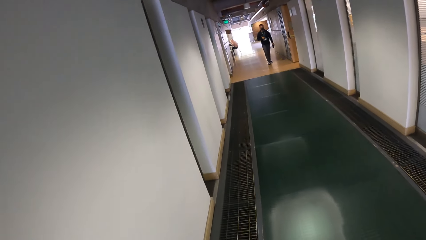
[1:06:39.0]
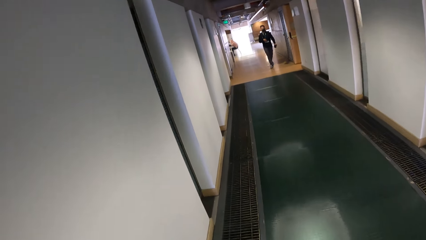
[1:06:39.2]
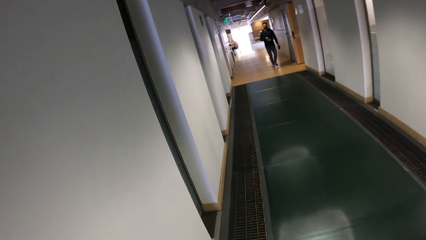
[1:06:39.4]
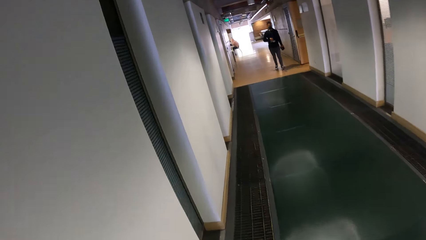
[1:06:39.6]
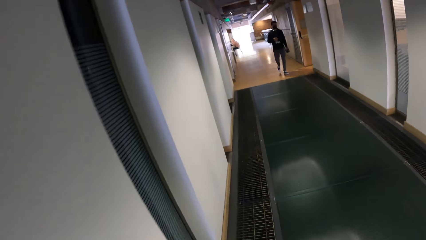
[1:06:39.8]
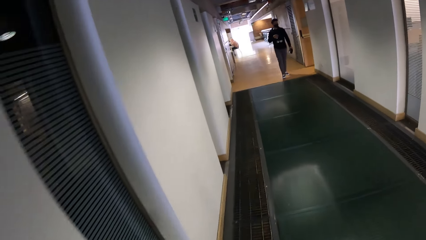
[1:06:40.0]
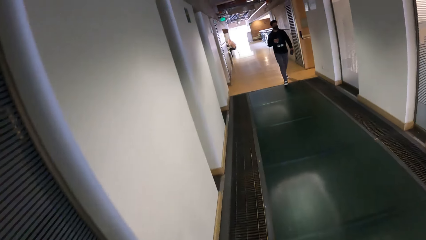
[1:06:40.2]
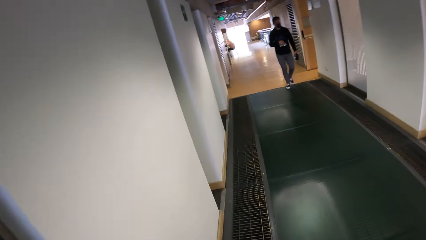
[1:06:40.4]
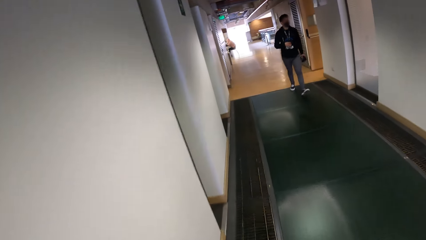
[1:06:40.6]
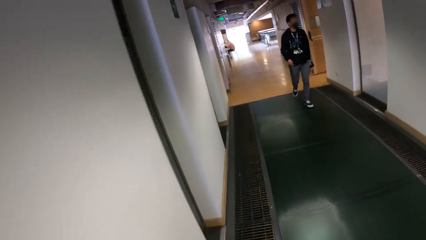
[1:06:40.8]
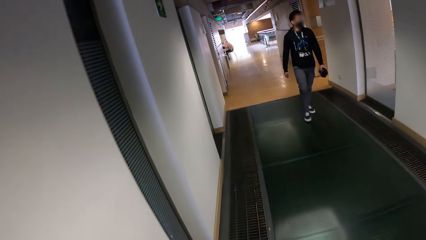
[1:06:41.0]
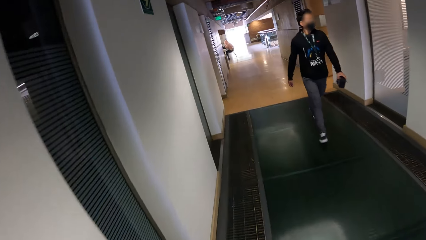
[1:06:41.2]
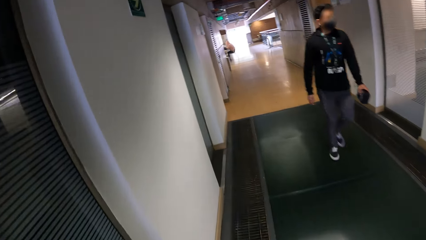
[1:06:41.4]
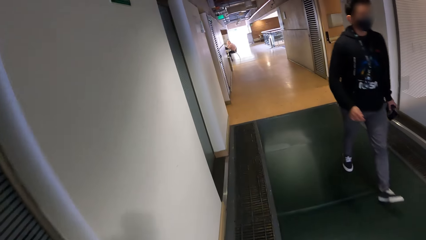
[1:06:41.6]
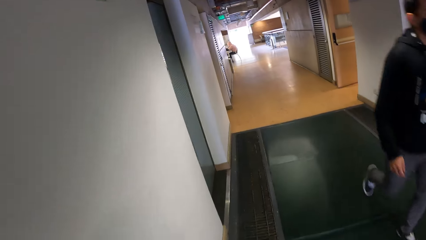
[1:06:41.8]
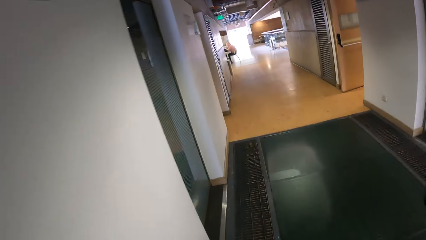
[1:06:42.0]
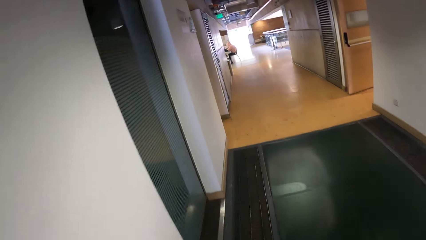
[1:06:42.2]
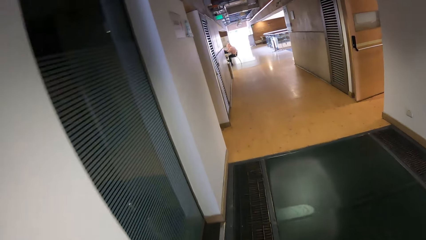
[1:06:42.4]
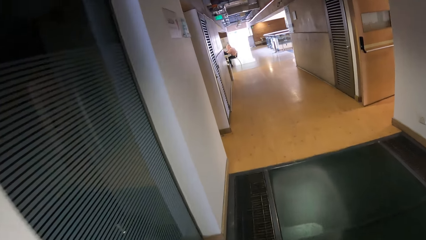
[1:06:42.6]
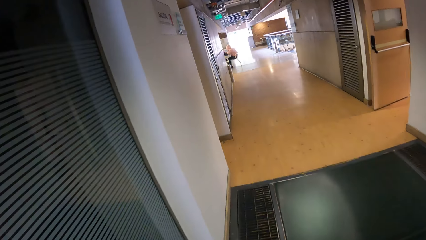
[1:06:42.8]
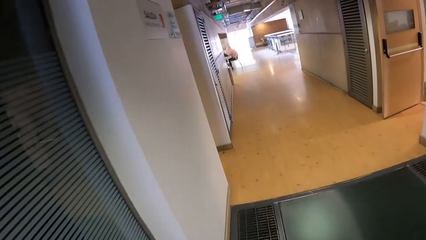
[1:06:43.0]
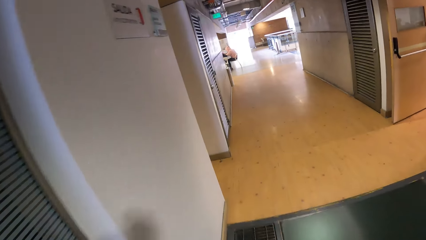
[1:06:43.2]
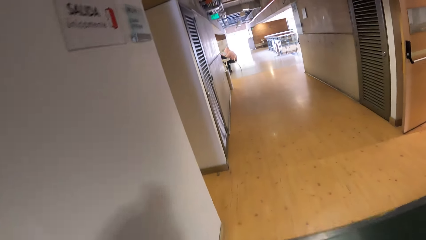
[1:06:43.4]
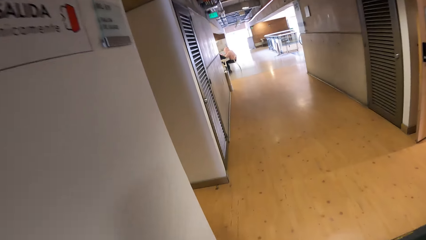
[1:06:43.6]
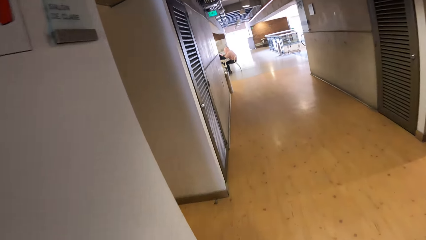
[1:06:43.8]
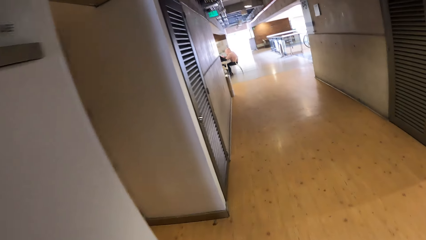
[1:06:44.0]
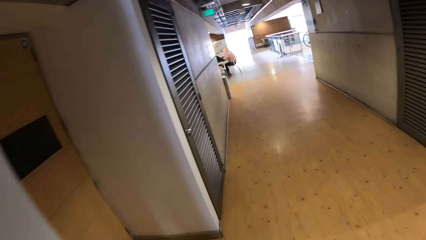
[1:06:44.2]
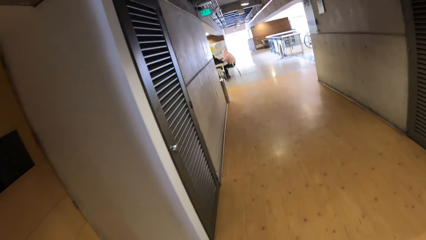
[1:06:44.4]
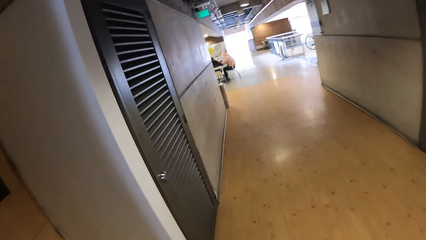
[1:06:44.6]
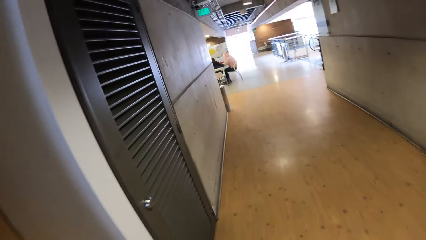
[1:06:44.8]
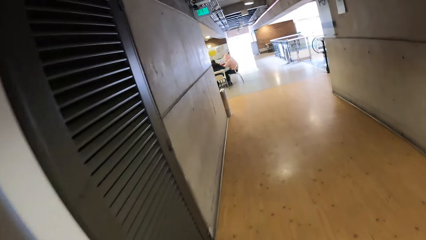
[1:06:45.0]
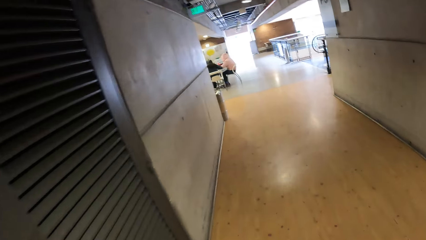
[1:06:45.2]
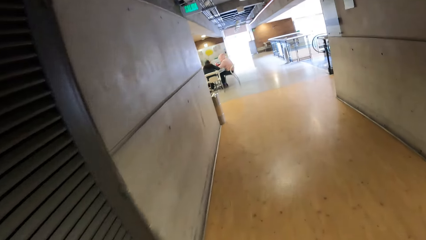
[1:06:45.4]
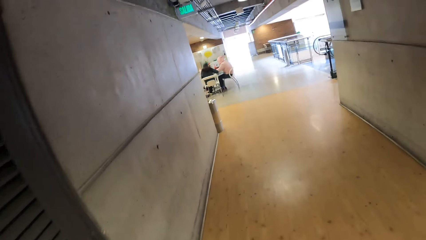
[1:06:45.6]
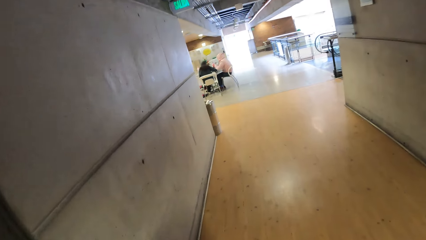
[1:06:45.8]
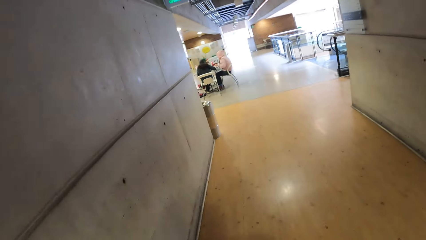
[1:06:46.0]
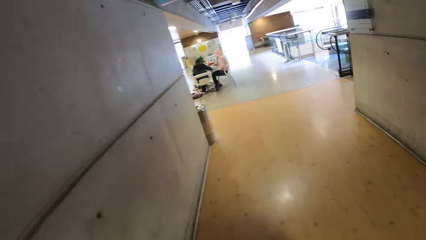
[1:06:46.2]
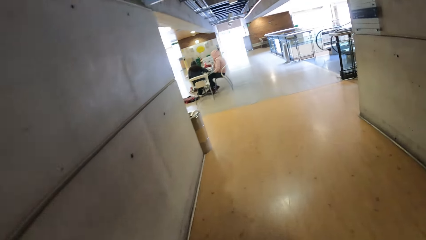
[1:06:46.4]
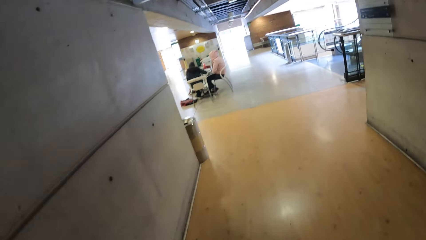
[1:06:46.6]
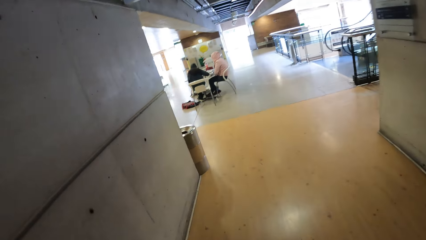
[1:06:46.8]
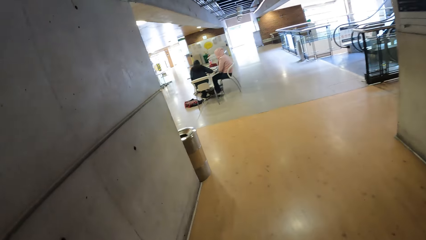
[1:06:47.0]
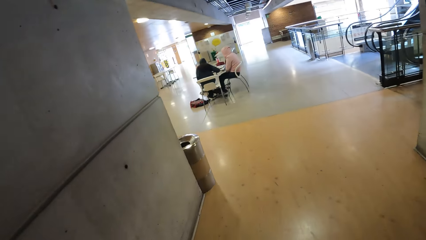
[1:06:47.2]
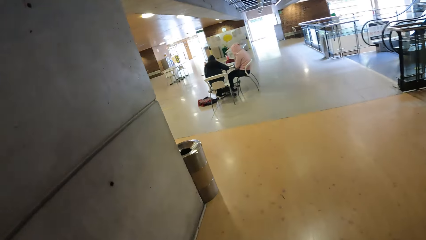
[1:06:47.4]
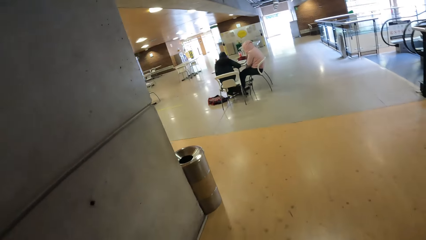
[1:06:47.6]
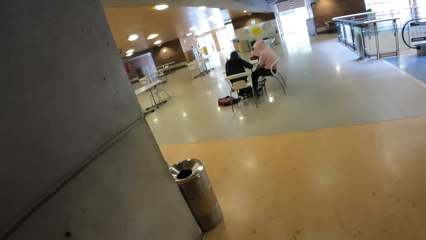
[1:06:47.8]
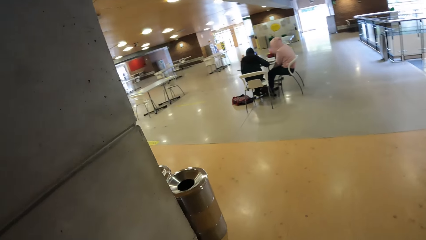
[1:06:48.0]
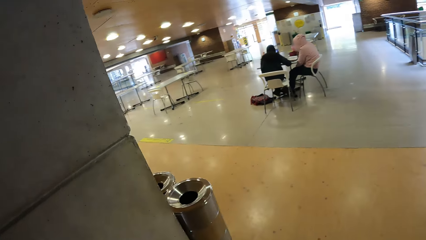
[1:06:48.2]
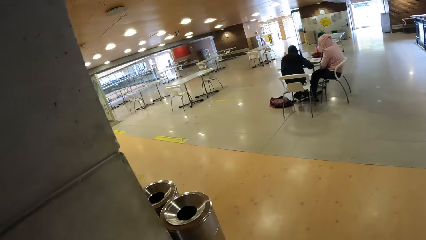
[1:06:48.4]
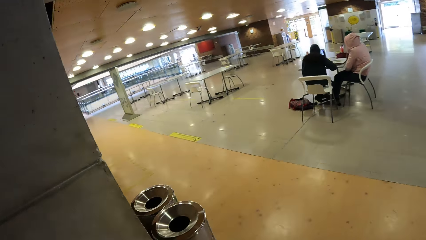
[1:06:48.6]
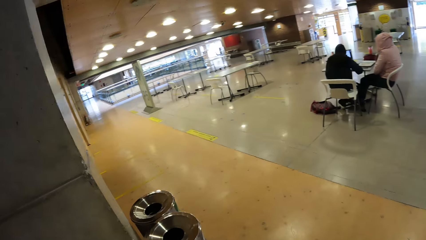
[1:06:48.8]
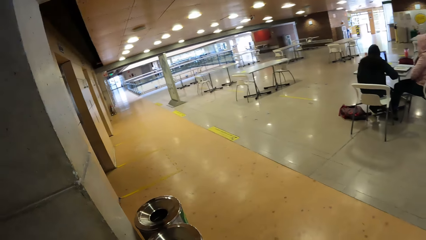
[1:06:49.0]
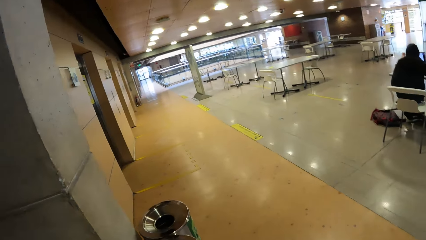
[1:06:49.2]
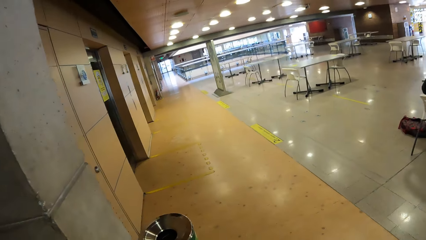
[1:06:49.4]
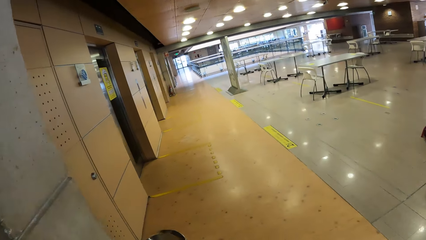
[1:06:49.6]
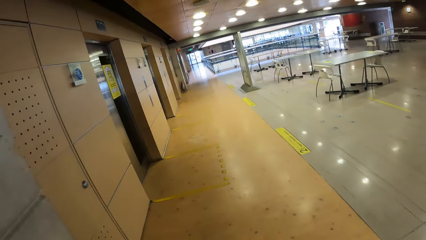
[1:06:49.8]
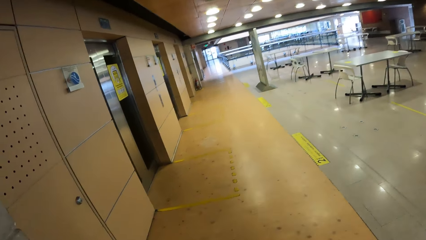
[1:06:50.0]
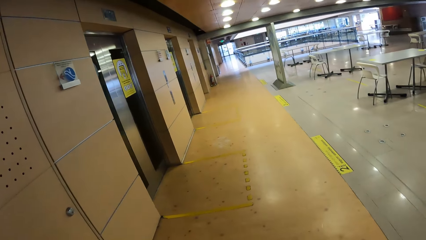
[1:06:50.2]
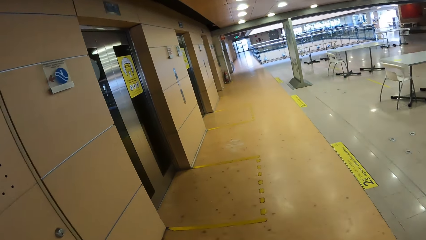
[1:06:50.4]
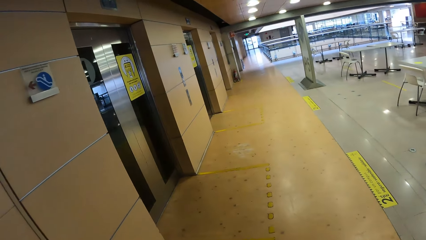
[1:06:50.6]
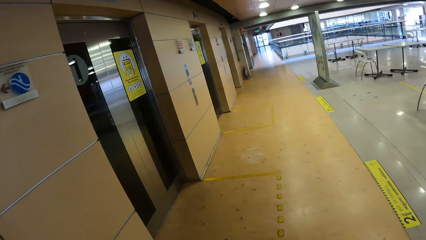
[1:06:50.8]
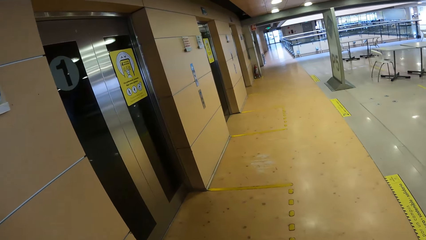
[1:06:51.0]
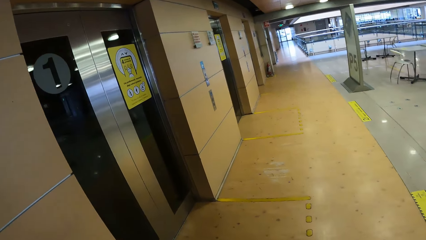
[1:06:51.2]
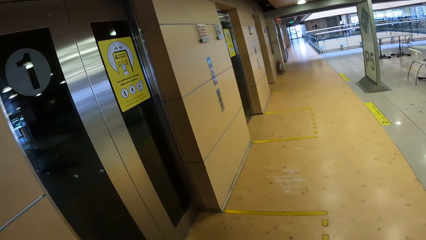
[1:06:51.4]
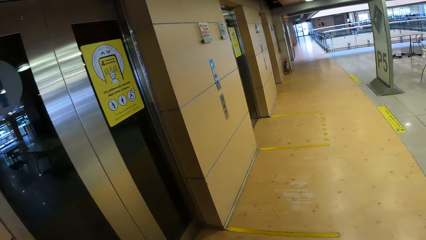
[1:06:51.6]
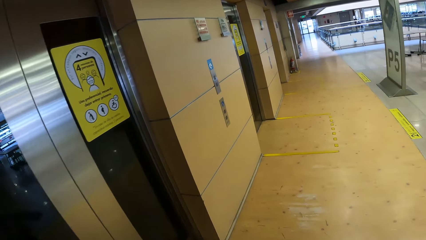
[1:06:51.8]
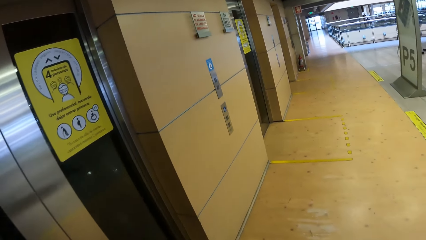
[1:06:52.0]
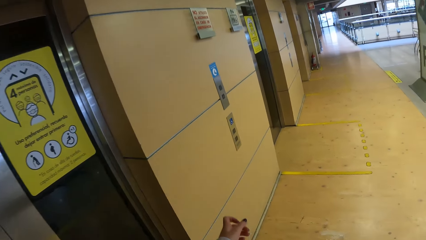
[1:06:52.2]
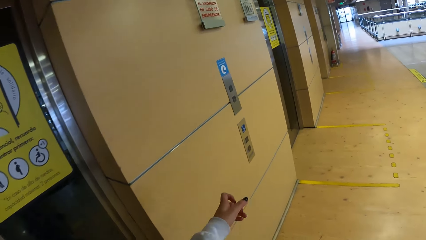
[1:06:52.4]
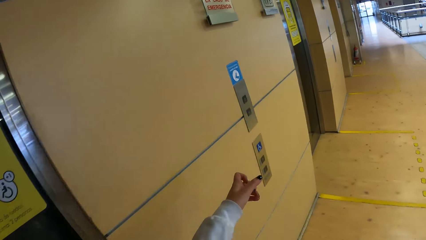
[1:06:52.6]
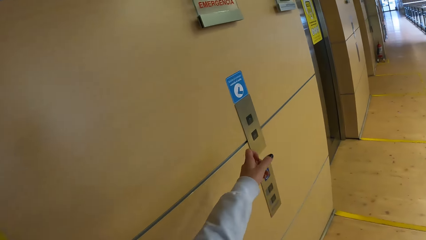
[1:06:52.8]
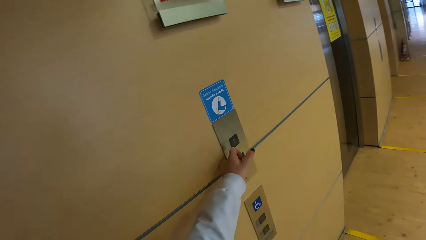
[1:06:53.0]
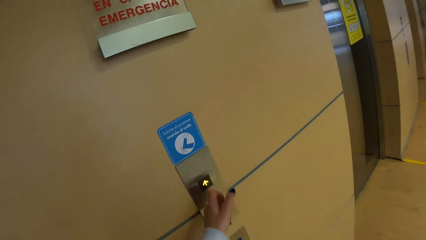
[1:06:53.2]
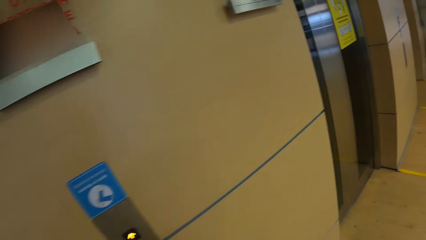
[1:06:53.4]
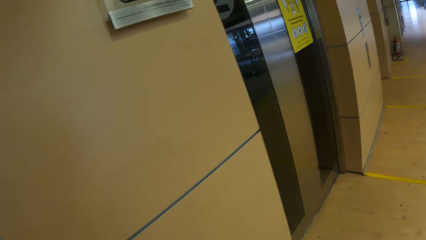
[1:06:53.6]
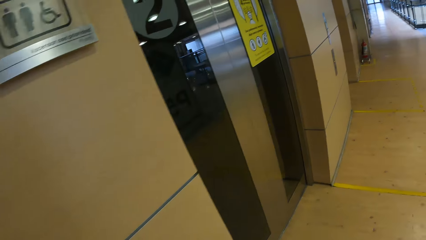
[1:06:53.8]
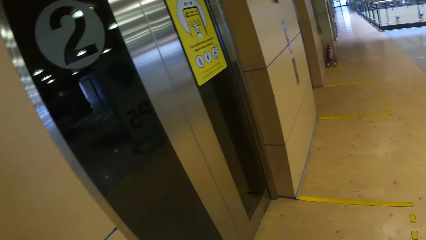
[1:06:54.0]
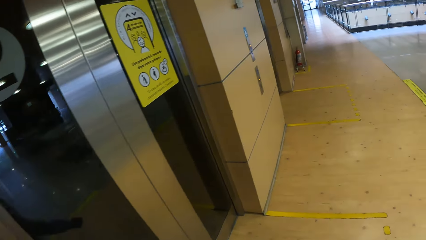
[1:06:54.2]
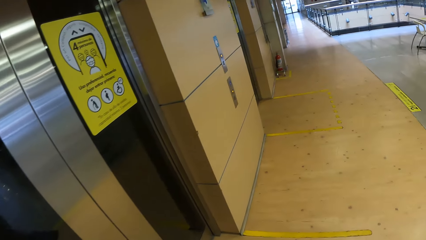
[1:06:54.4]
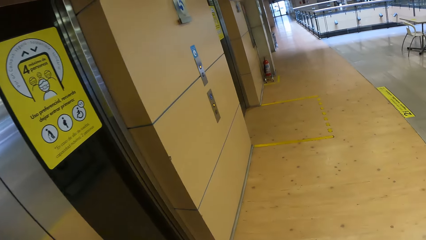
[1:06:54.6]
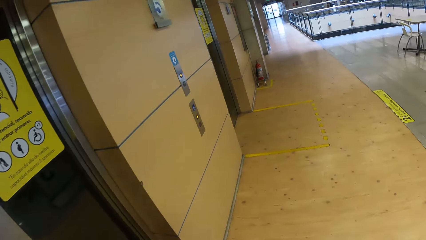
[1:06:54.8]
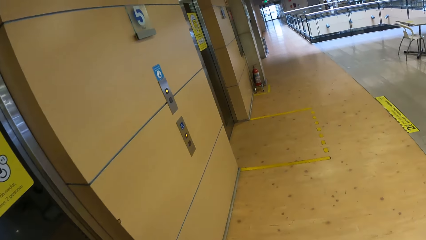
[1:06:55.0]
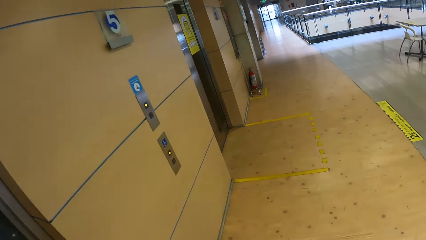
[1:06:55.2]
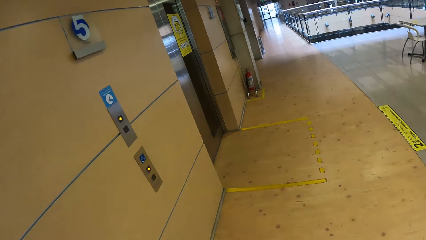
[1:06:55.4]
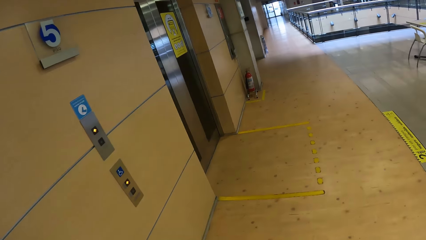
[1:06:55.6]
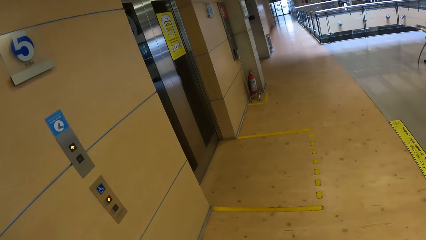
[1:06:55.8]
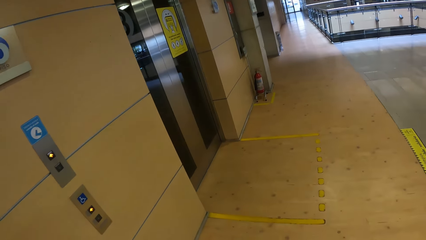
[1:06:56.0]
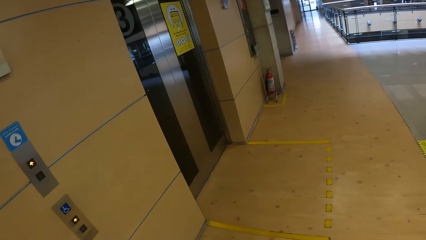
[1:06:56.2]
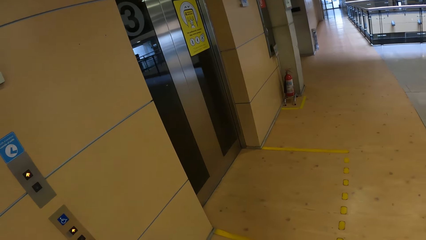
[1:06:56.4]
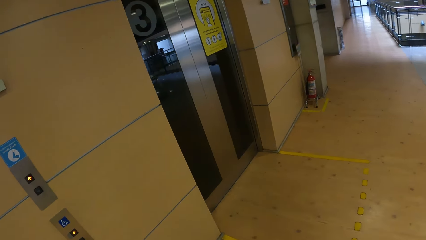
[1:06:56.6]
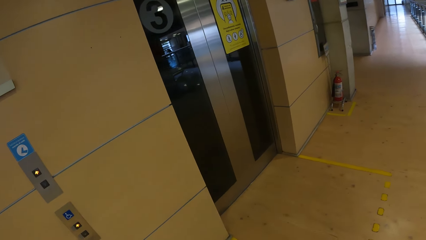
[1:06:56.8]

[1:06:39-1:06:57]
A man walks past the camera wearer. The camera wearer operates a lift with the index finger of her right hand. She moves around.
